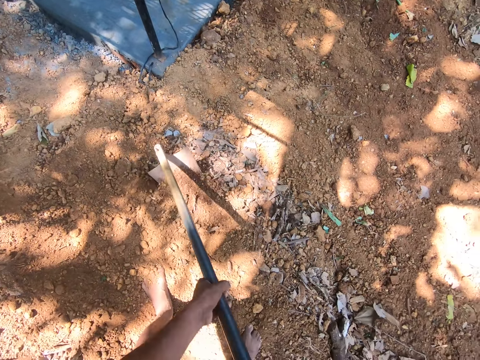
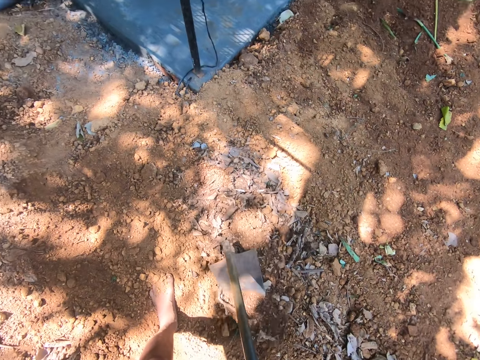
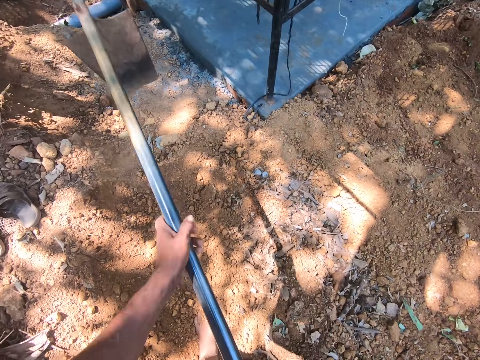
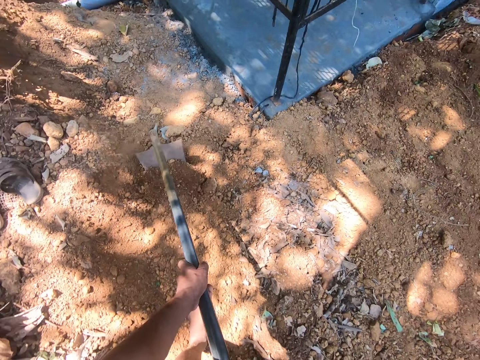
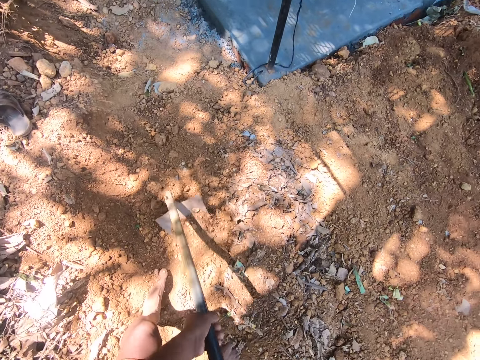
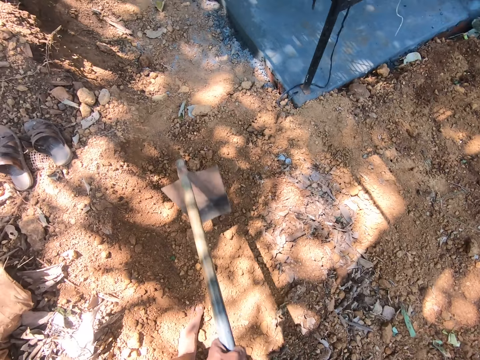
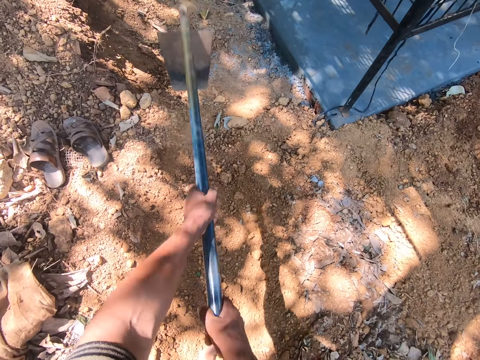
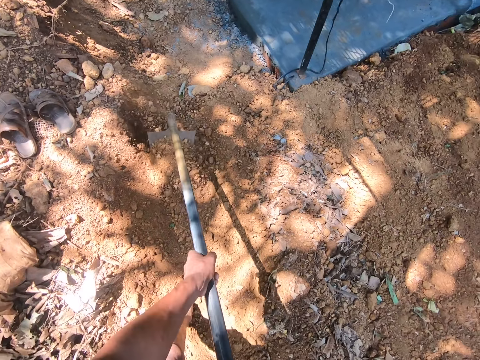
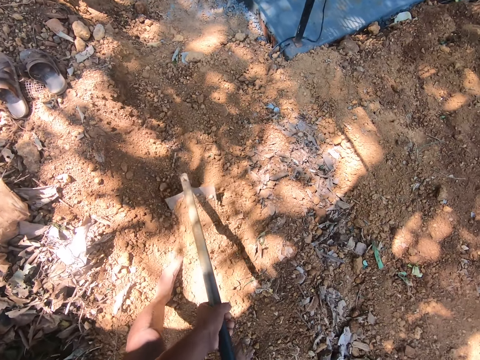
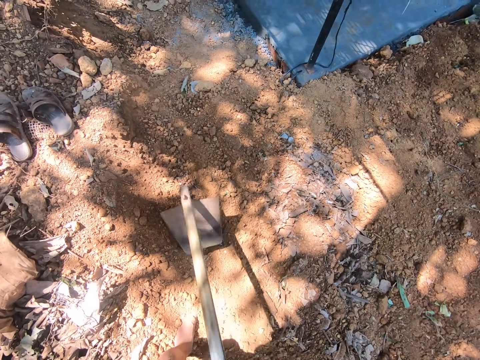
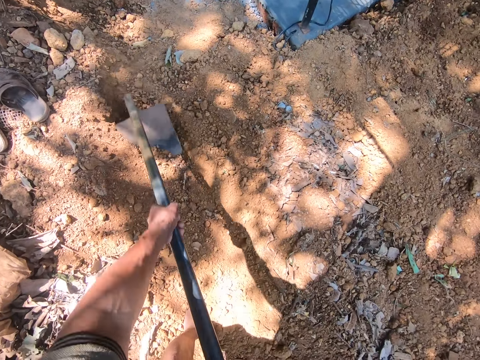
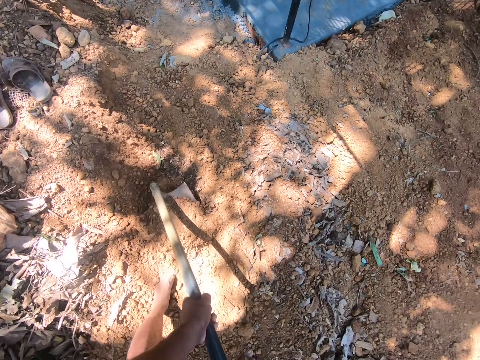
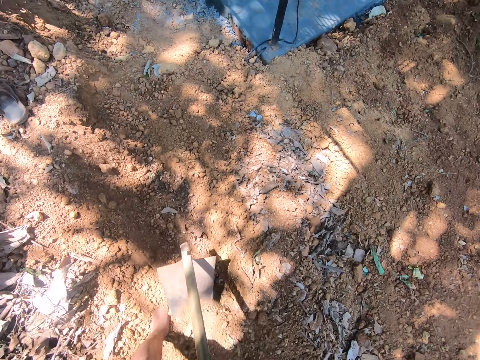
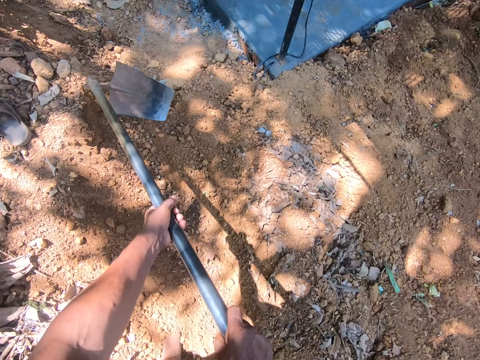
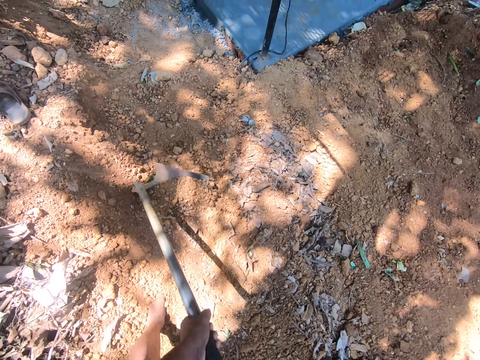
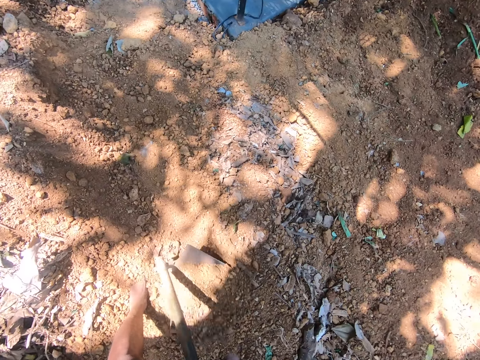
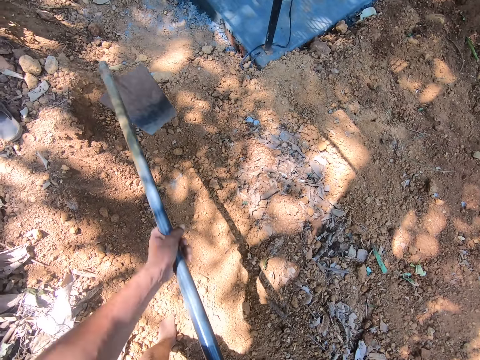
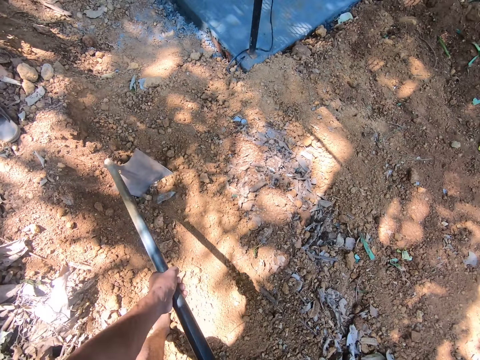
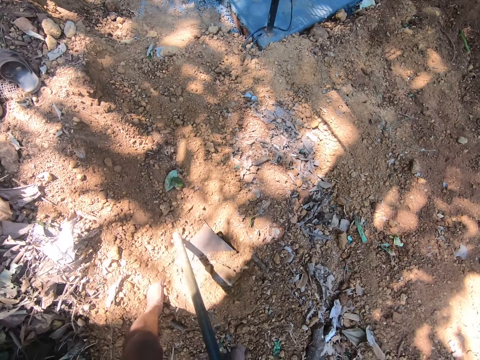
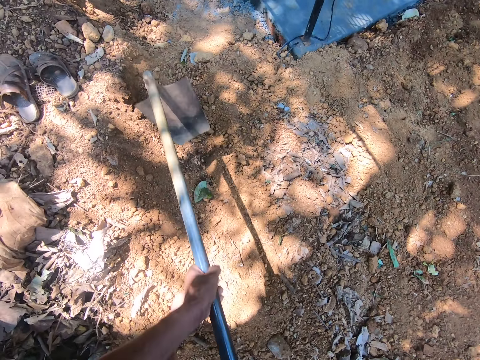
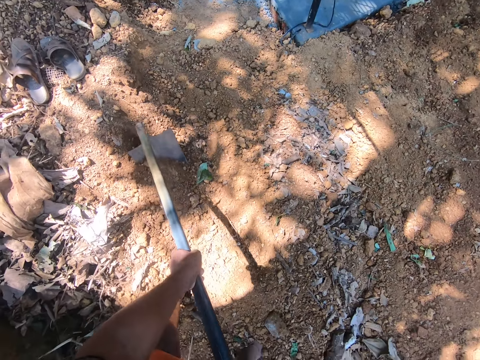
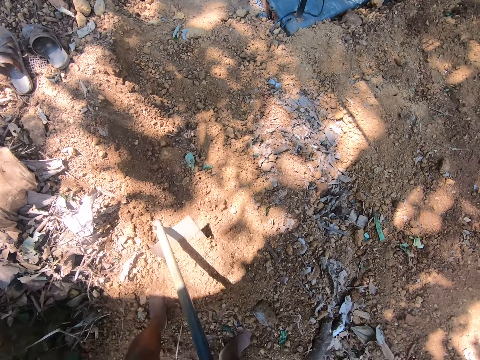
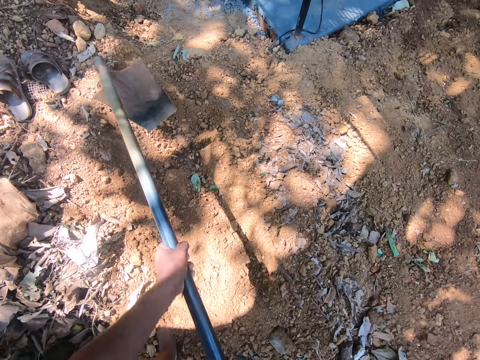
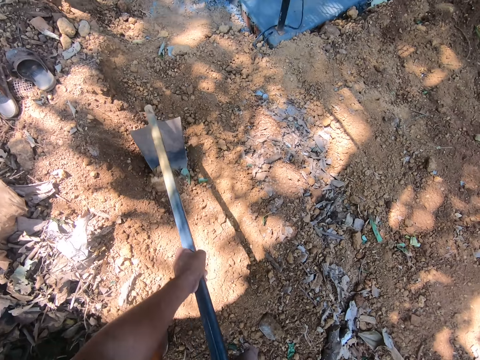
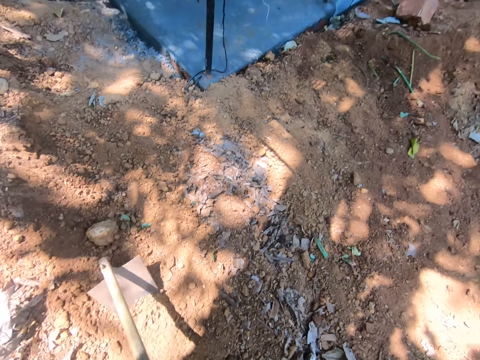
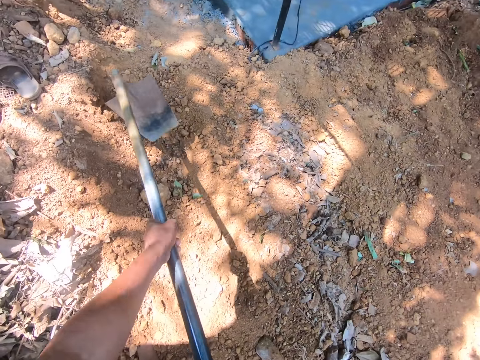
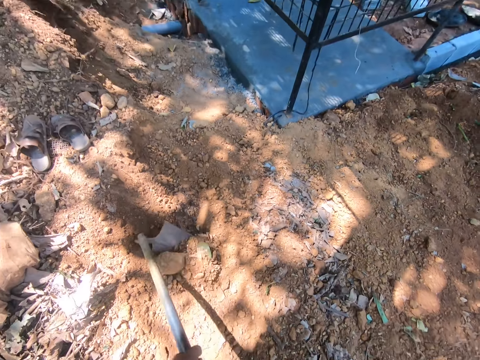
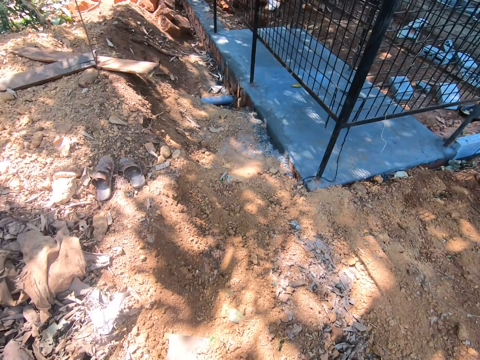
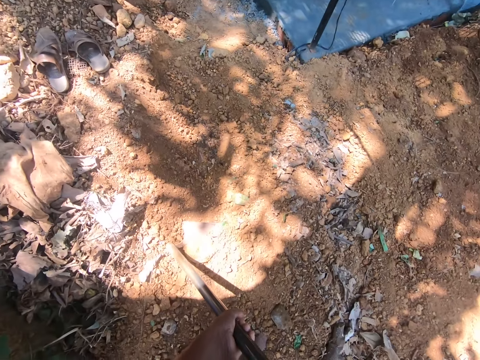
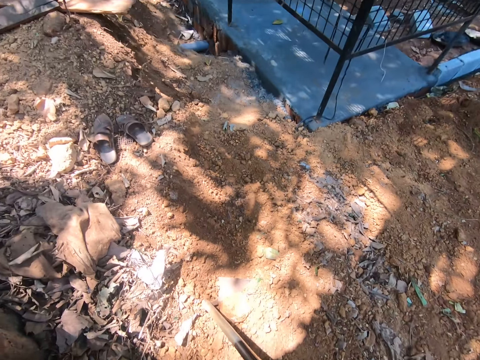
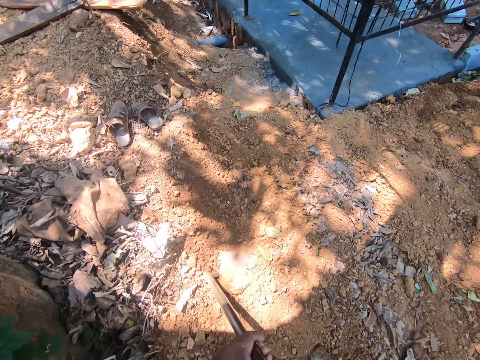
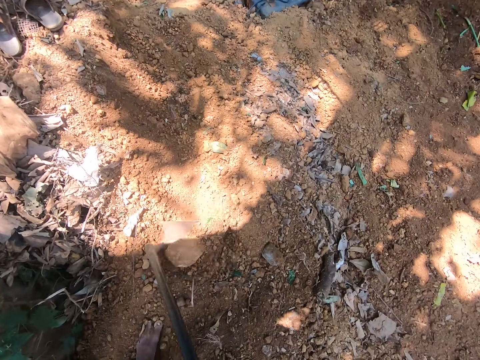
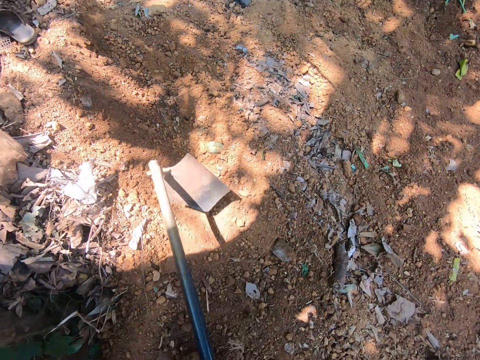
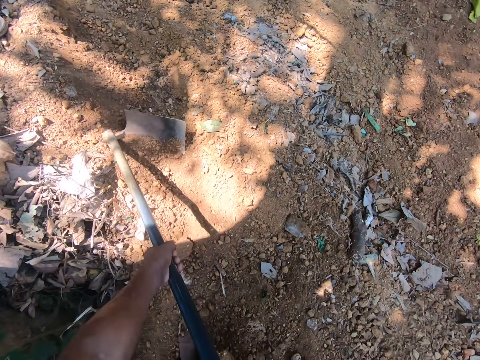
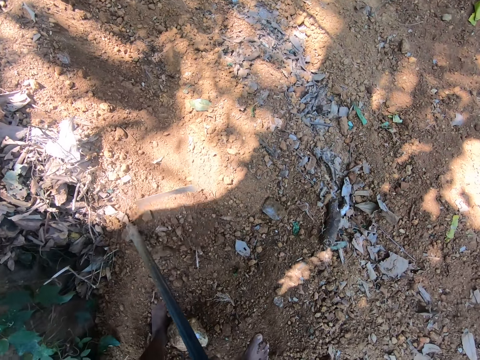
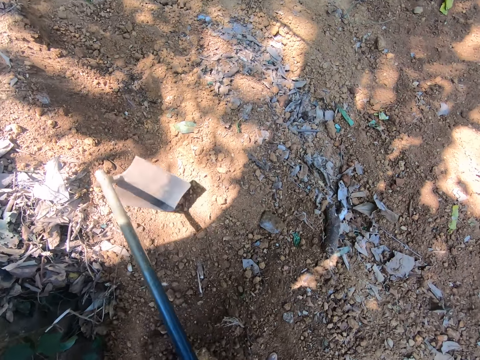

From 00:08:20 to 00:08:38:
The camera wearer interacts with the man.

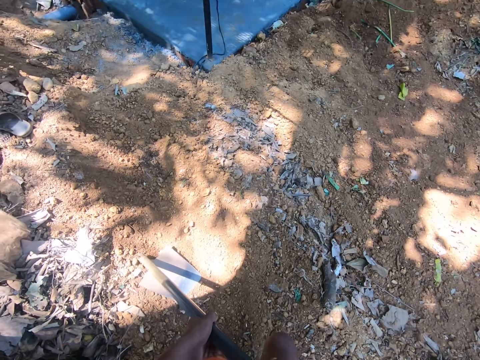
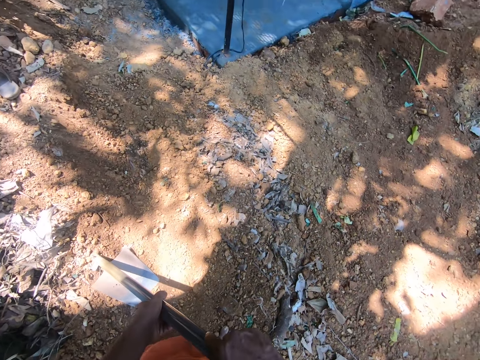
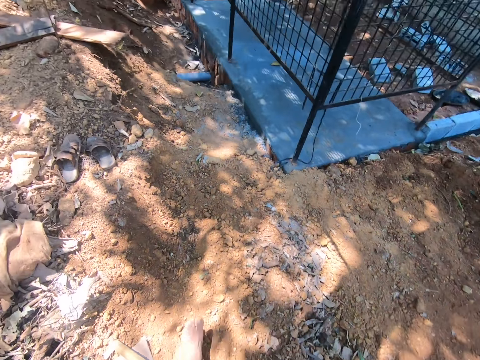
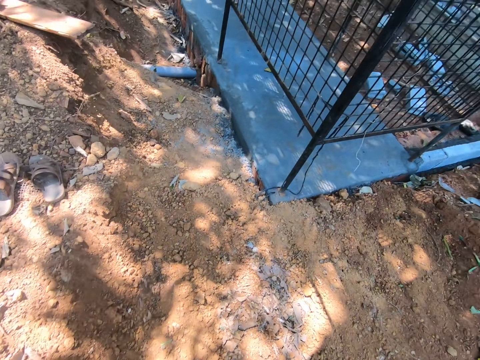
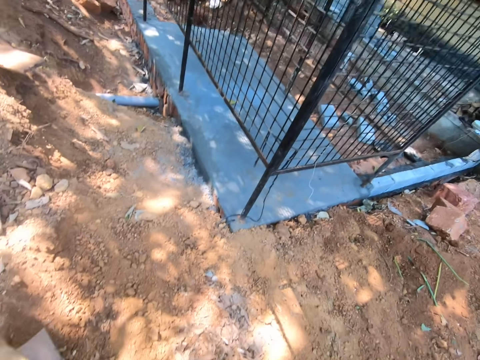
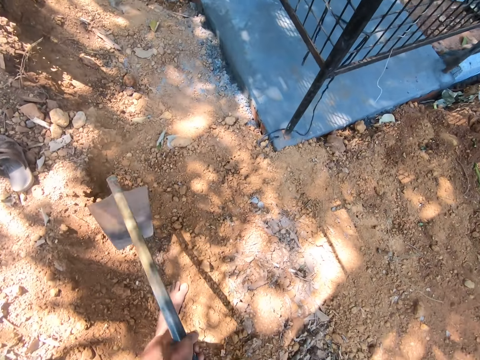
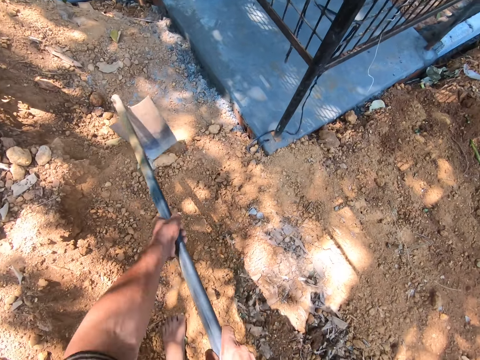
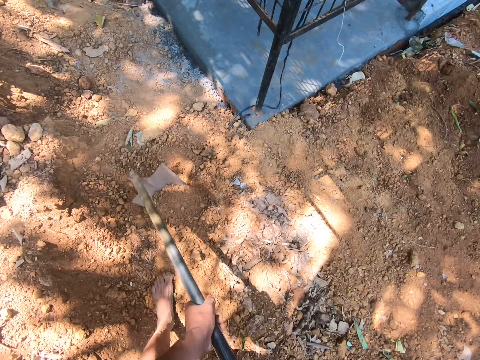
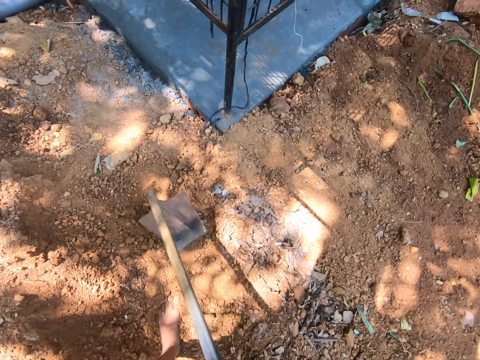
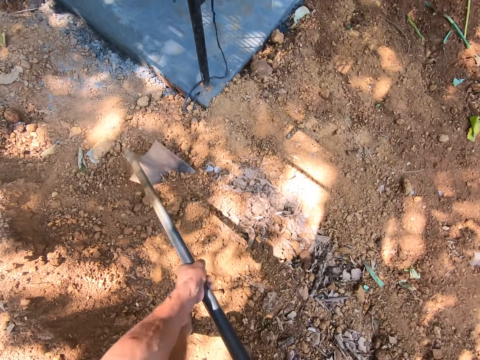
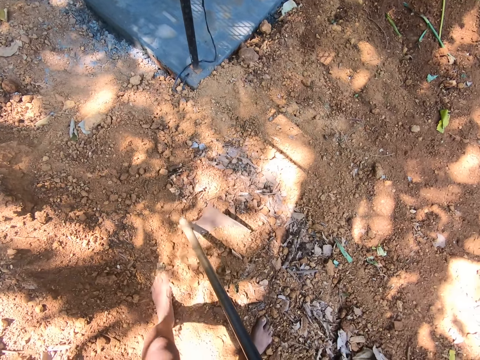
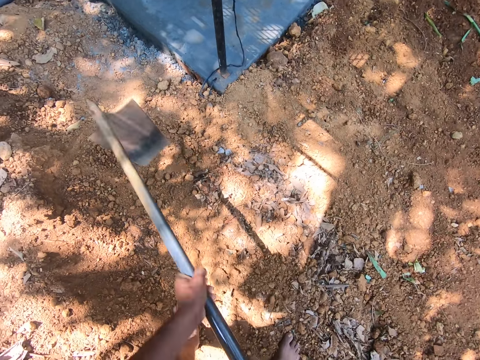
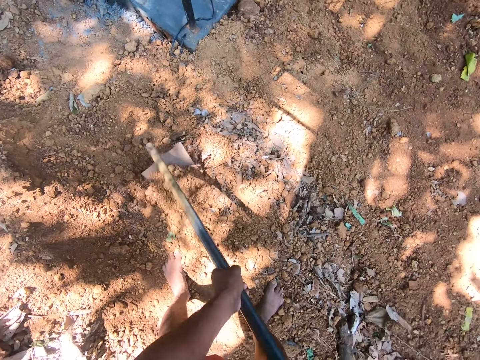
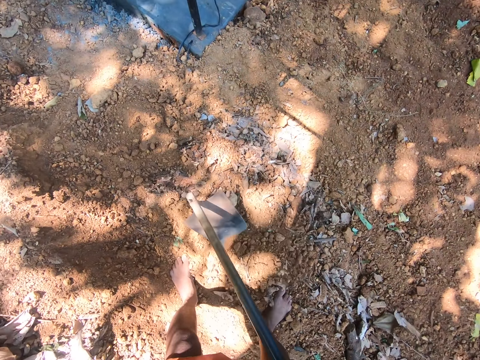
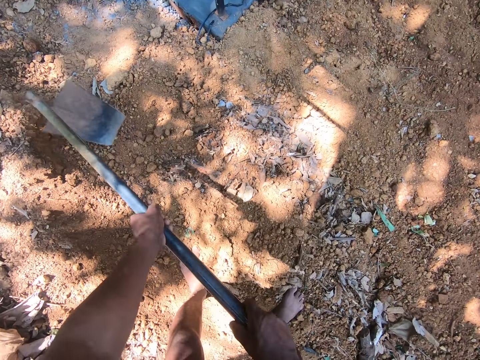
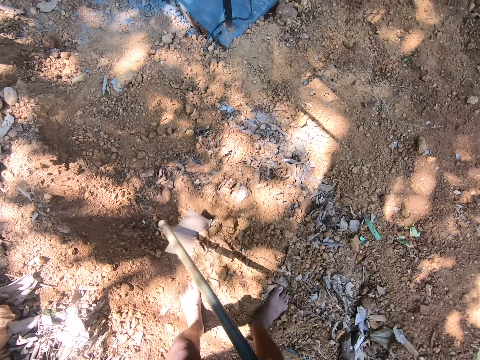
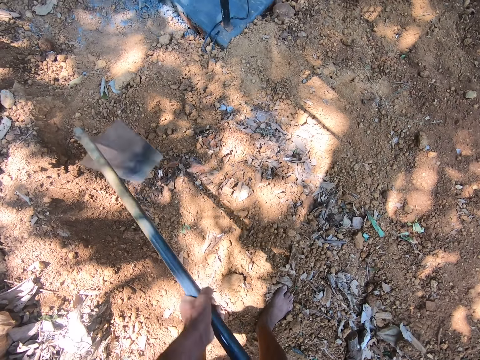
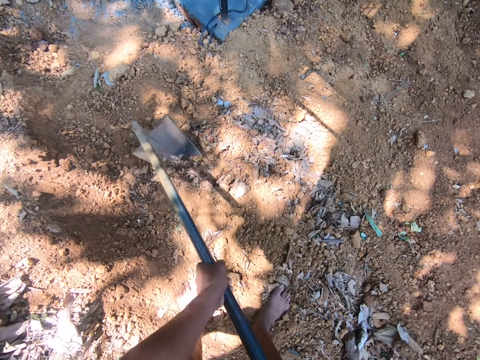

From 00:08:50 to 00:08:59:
The camera wearer walks around the compound. They pull soil with a hoe.
